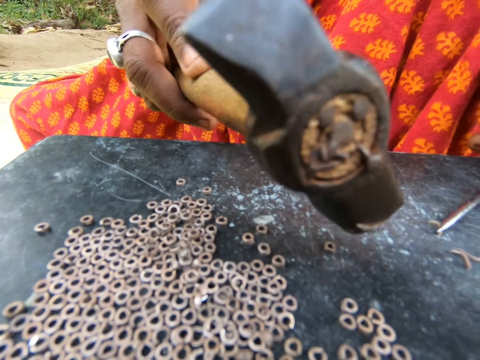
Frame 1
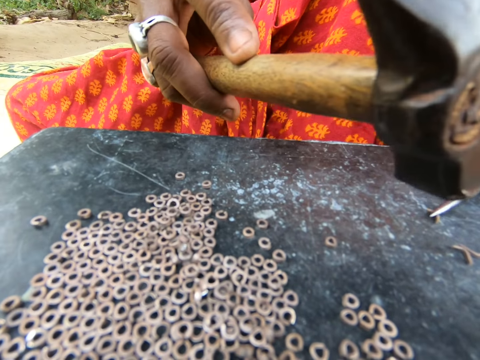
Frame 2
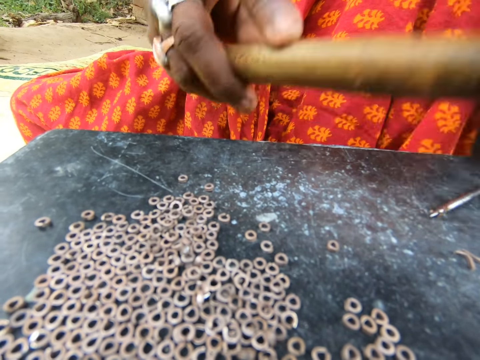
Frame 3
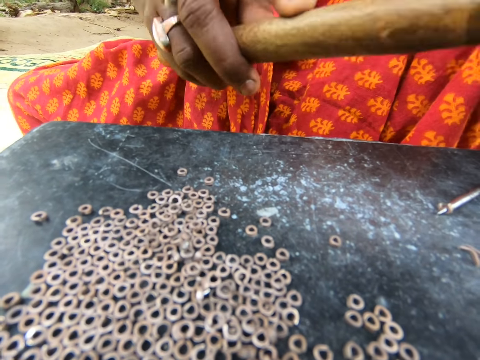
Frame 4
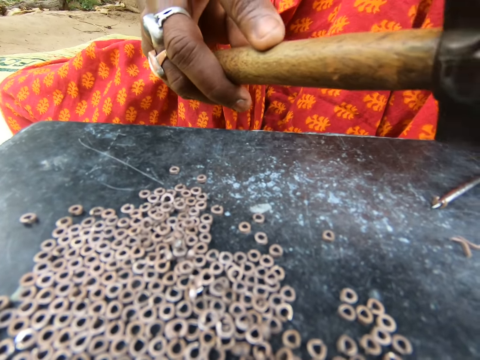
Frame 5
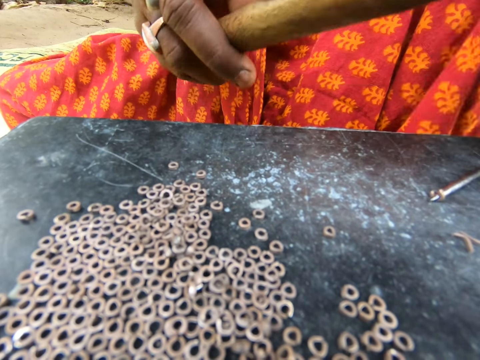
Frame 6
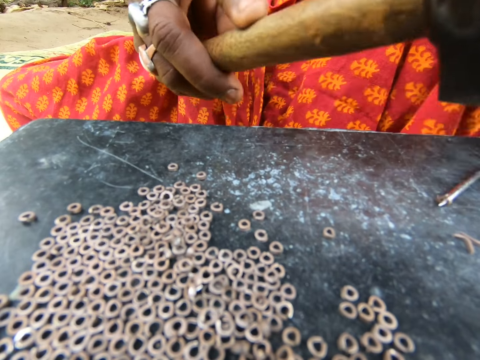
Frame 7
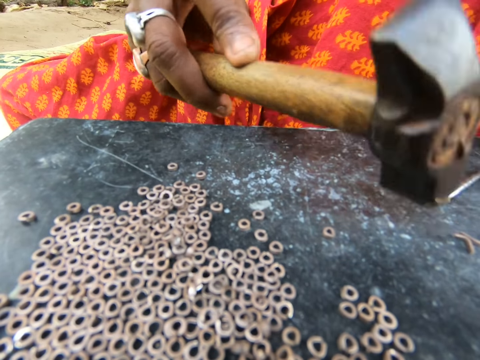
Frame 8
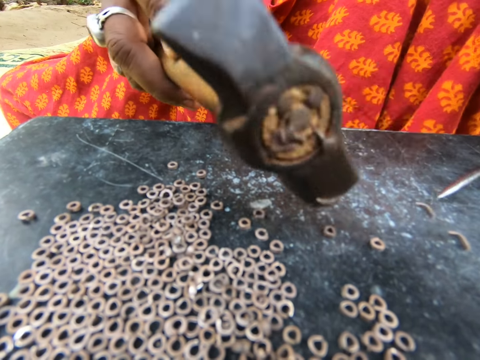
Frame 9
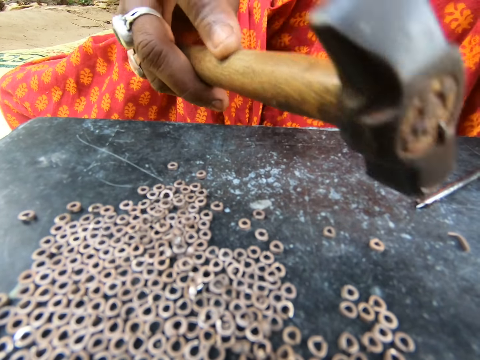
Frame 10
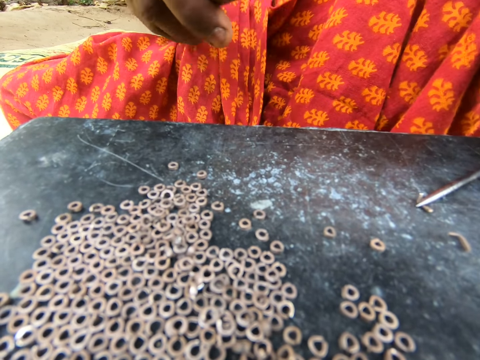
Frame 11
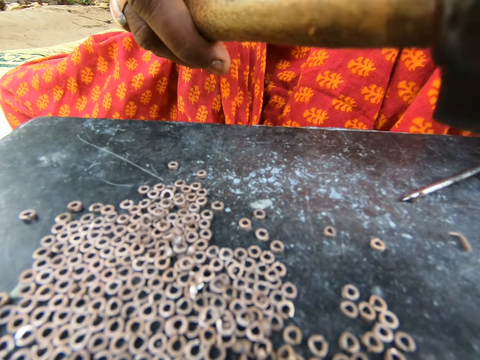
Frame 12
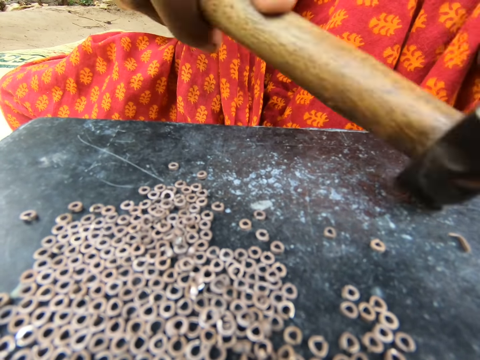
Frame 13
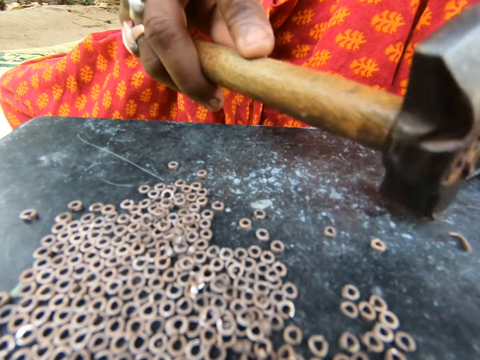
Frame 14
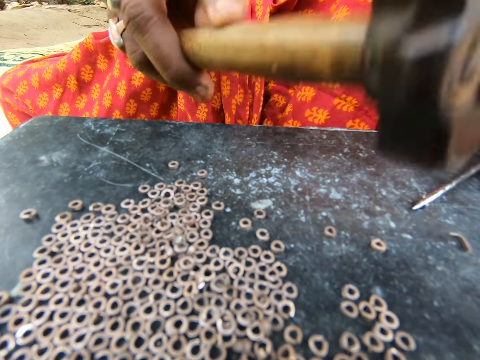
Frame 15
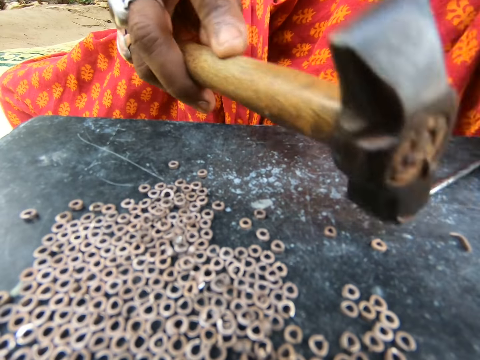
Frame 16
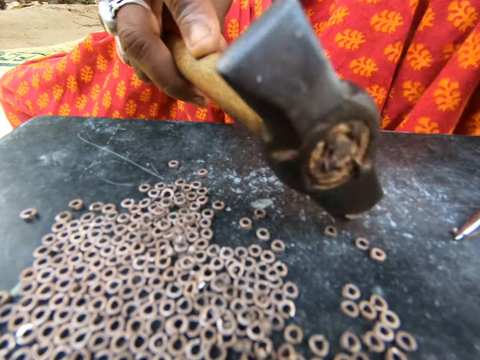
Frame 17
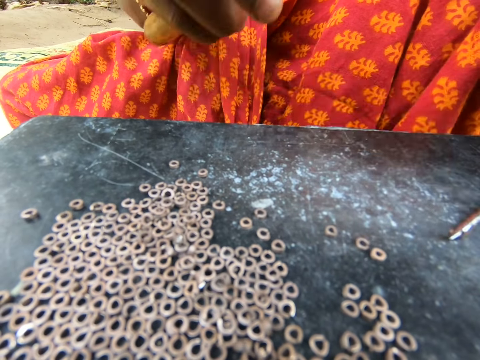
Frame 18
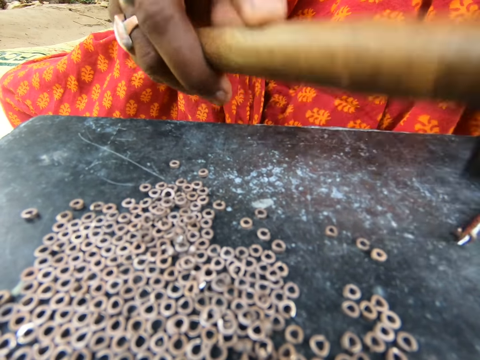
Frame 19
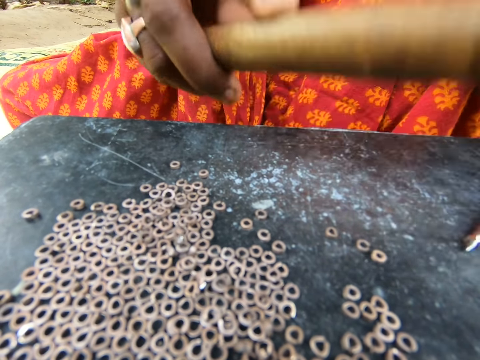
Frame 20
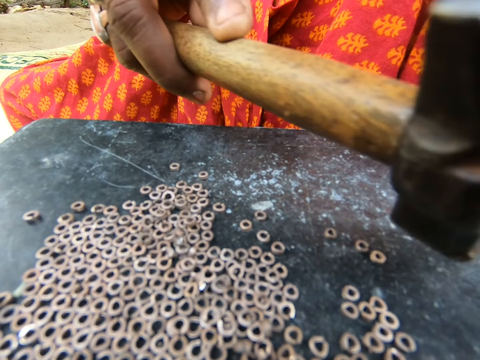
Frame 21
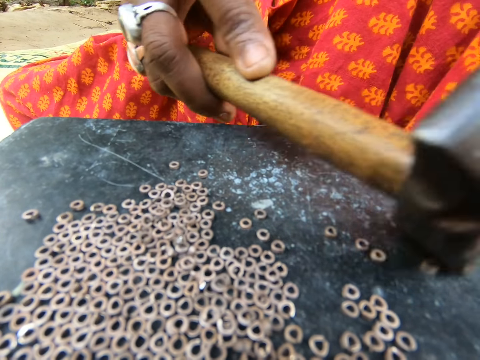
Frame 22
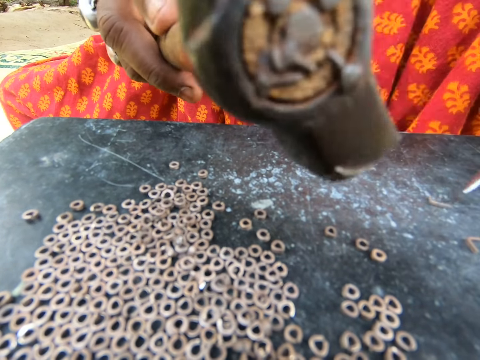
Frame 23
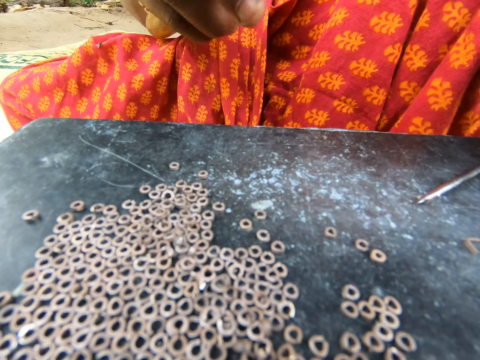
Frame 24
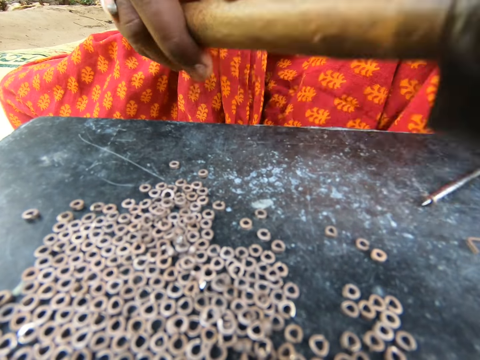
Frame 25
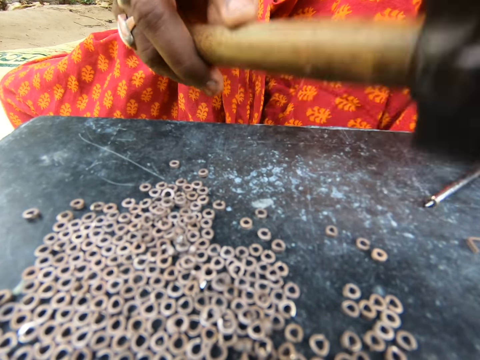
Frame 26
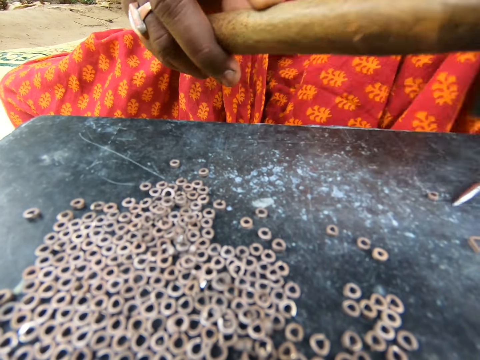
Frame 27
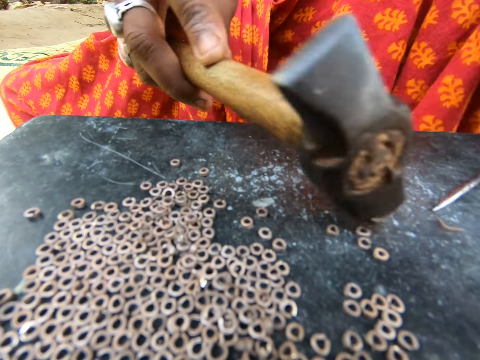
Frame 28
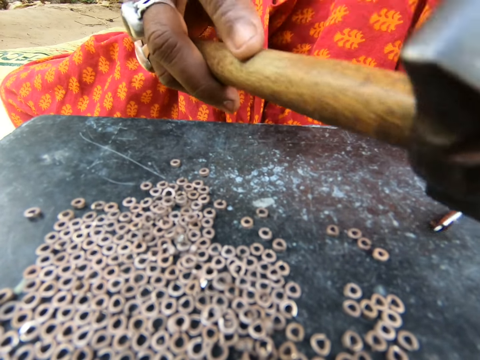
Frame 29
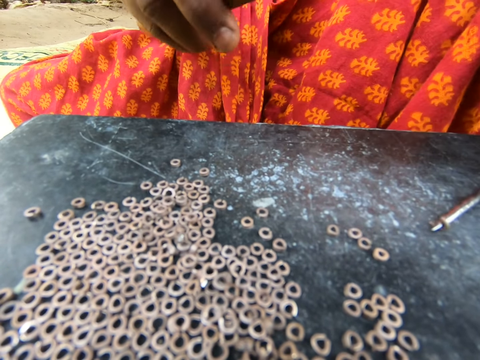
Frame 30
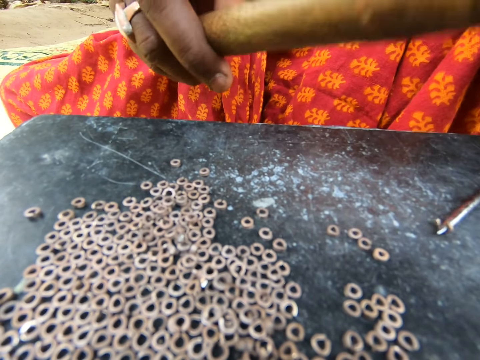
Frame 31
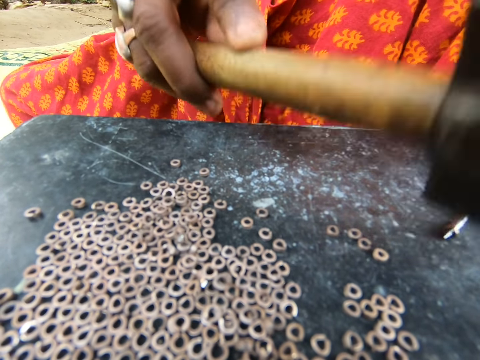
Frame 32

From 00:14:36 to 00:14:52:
The woman holds a metal on the table with the screwdriver in her left hand. The woman hits the metal on the screwdriver in her left hand on the table with the hammer in her right hand. The woman moves the metal on the table with the hammer in her right hand. The woman draws a metal from the table with the screwdriver in her left hand. The woman holds the metal on the table with the screwdriver in her left hand. The woman hits the metal on the screwdriver in her left hand on the table with the hammer in her right hand. The woman moves the metal on the table with the hammer in her right hand. The woman holds a metal on the table with the screwdriver in her left hand. The woman moves the metal on the table with the hammer in her right hand. The woman holds a metal on the table with the screwdriver in her left hand. The woman moves the metal on the table with the hammer in her right hand. The woman draws the metal from the table with the screwdriver in her left hand. The woman hits the metal on the screwdriver in her left hand on the table with the hammer in her right hand. The woman draws a metal from the table with the screwdriver in her left hand. The woman moves the metal on the table with the hammer in her right hand. The woman holds the metal on the table with the screwdriver in her left hand. The woman hits the metal on the screwdriver in her left hand on the table with the hammer in her right hand.

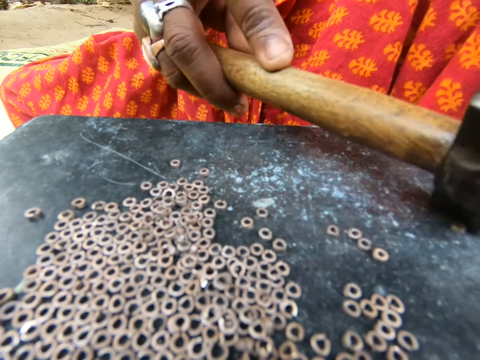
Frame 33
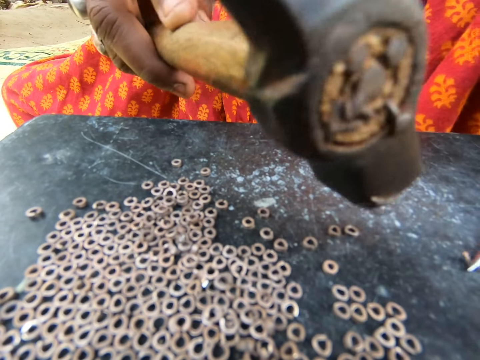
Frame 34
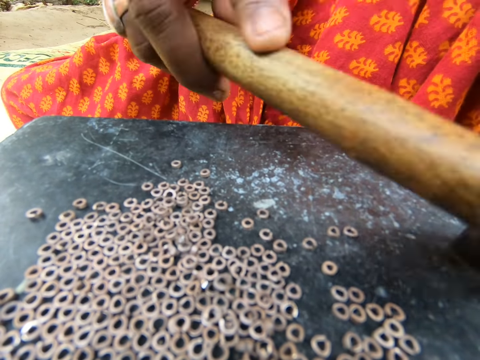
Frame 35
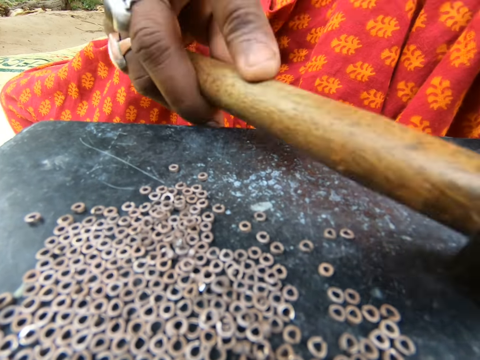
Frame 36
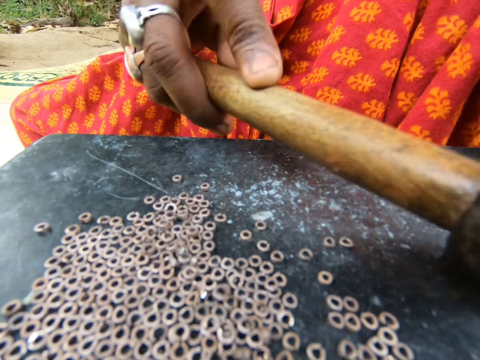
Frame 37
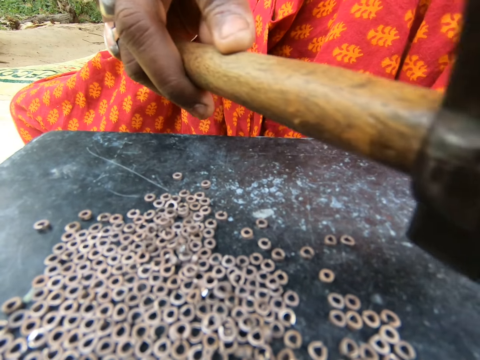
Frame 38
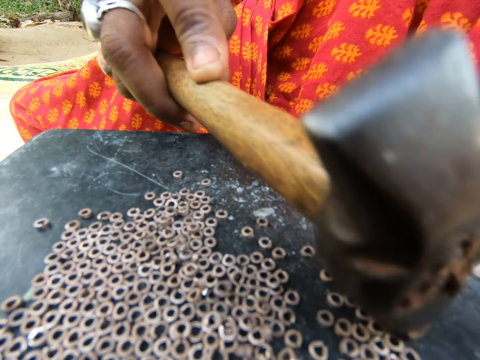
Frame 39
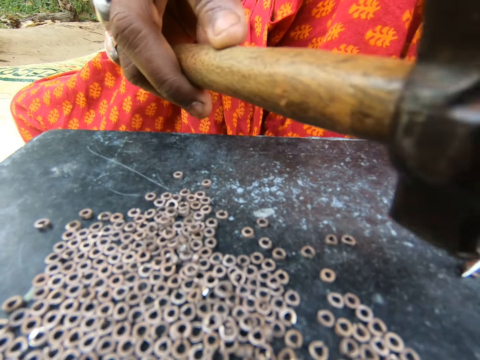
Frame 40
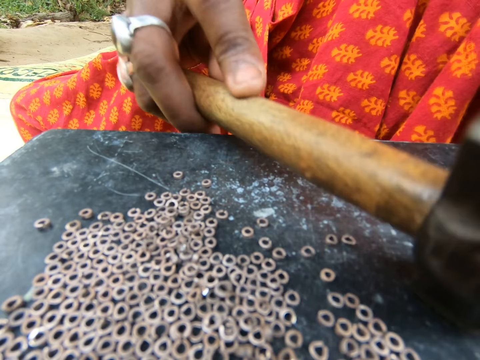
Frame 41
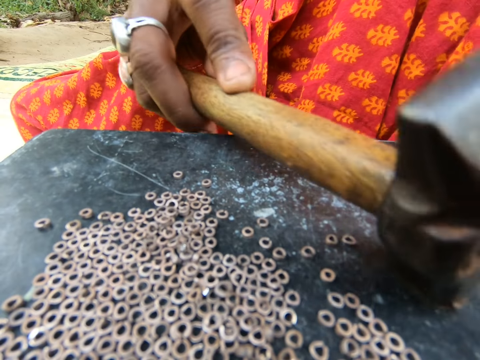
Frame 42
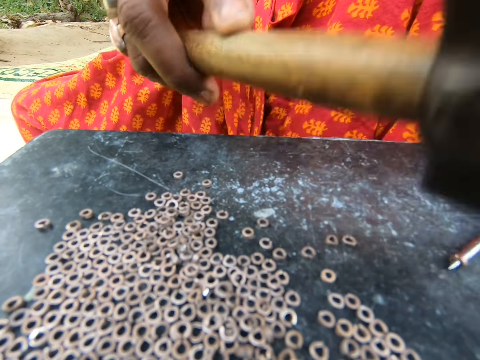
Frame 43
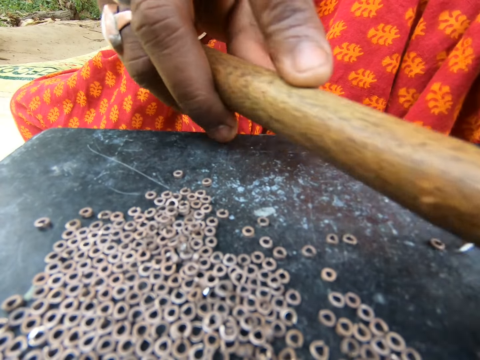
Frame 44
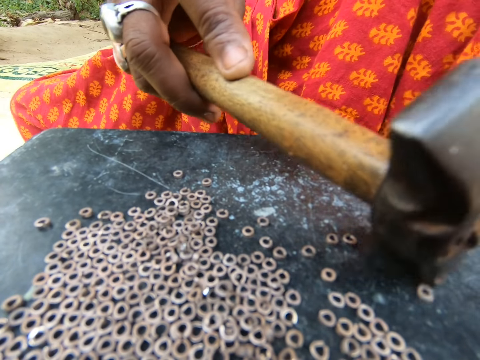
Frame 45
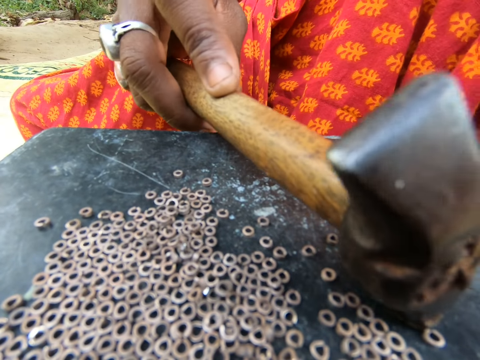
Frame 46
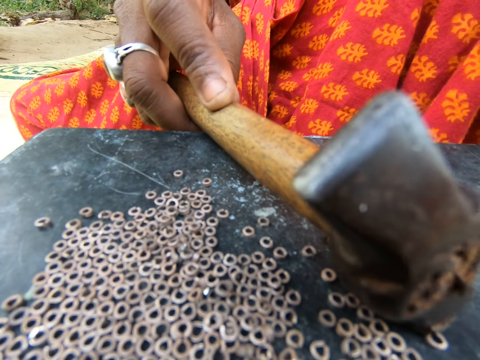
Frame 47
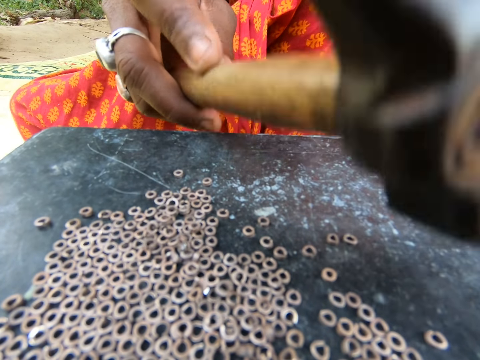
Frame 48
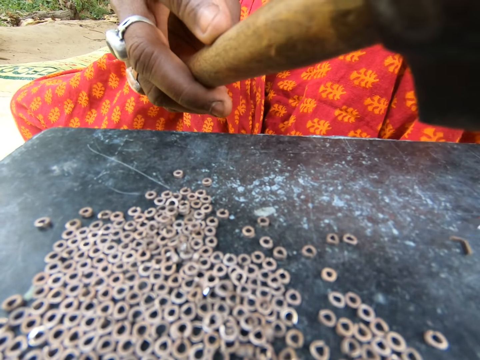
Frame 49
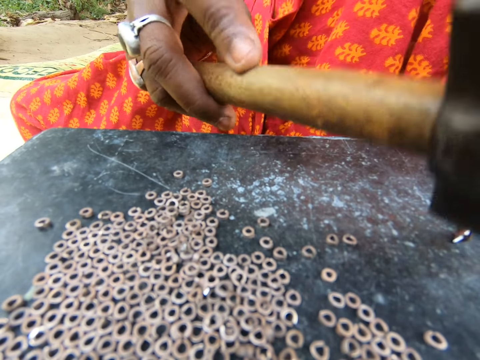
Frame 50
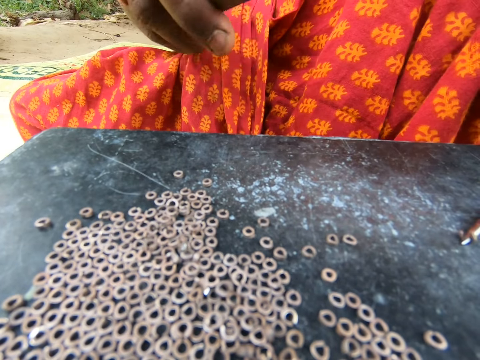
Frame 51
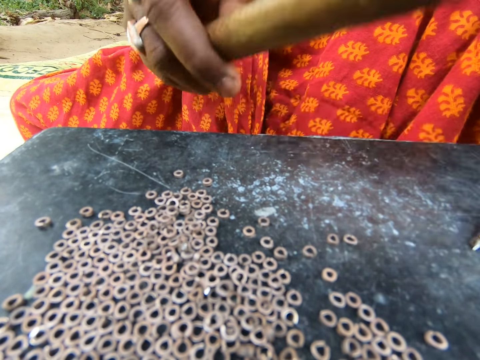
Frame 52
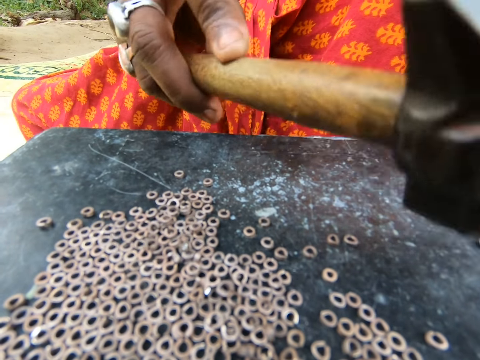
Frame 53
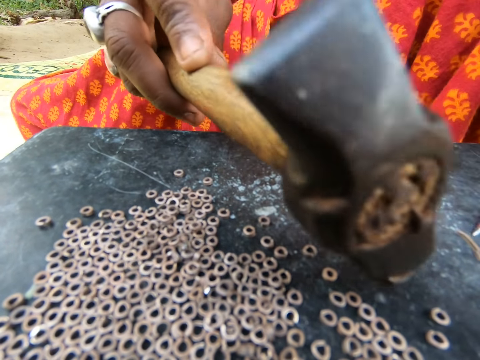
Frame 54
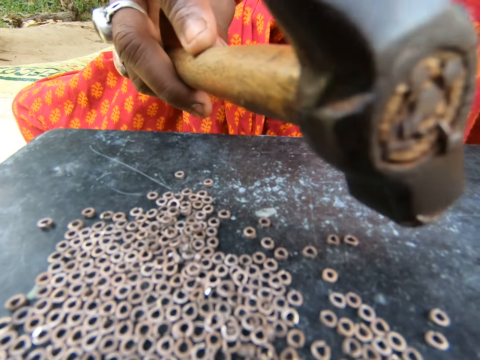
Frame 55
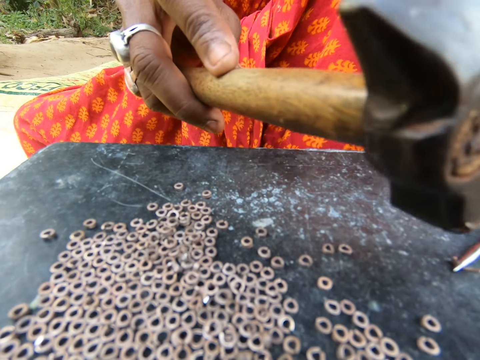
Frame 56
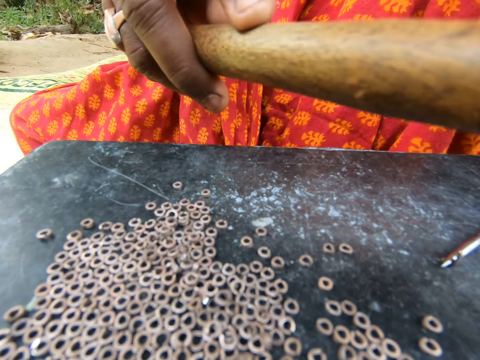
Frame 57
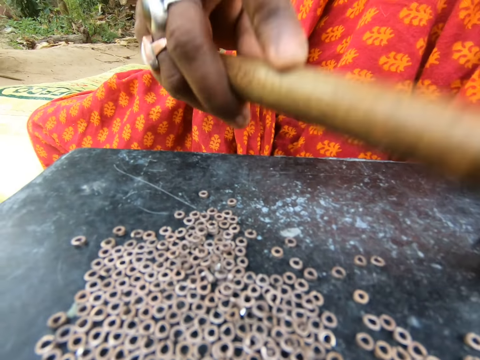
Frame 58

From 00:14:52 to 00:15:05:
The woman moves the metal on the table with the hammer in her right hand. The woman holds the metal on the table with the screwdriver in her left hand. The woman hits the metal on the screwdriver in her left hand on the table with the hammer in her right hand. The woman moves the metal on the table with the hammer in her right hand. The woman holds the metal on the table with the screwdriver in her left hand. The woman hits the metal on the screwdriver in her left hand on the table with the hammer in her right hand. The woman moves the metal on the table with the hammer in her right hand. The woman draws the metal from the table with the screwdriver in her left hand. The woman holds the metal on the table with the screwdriver in her left hand. The woman hits the metal on the screwdriver in her left hand on the table with the hammer in her right hand. The woman moves the metal on the table with the hammer in her right hand. The woman holds the metal on the table with the screwdriver in her left hand. The woman hits the metal on the screwdriver in her left hand on the table with the hammer in her right hand.
